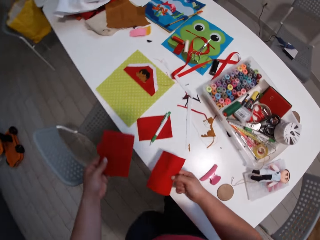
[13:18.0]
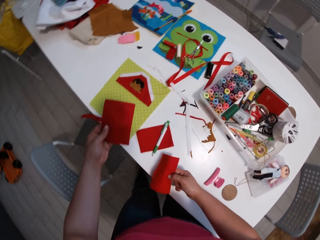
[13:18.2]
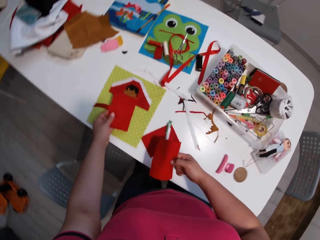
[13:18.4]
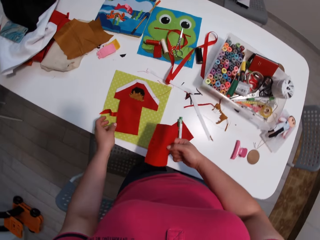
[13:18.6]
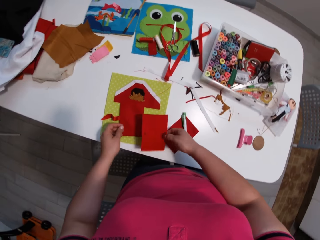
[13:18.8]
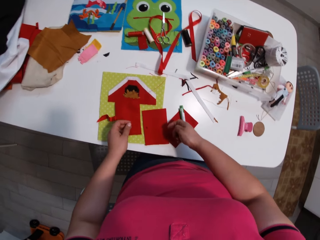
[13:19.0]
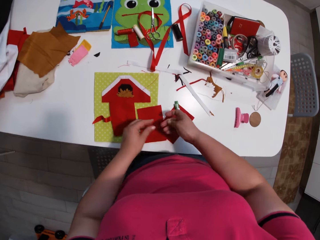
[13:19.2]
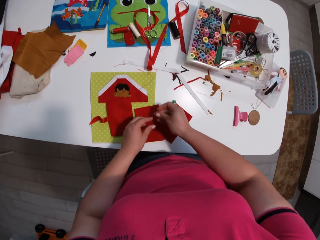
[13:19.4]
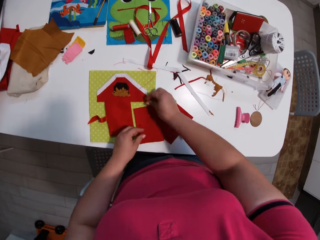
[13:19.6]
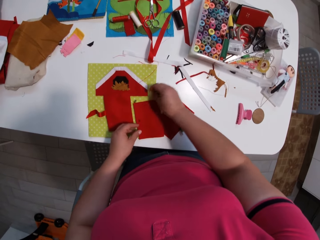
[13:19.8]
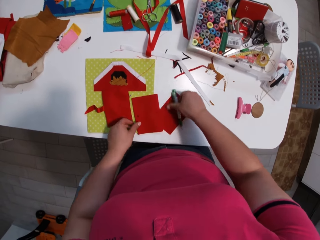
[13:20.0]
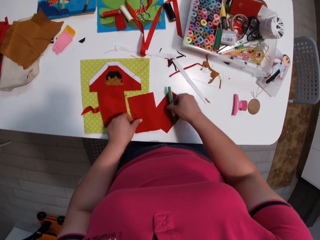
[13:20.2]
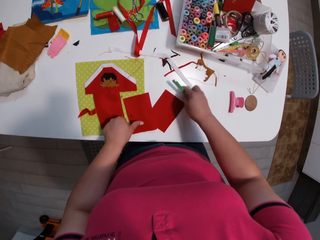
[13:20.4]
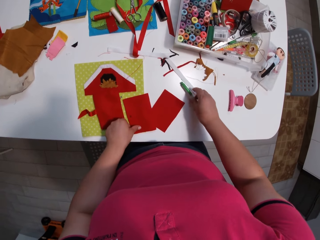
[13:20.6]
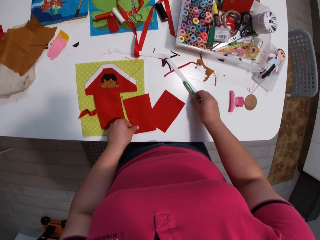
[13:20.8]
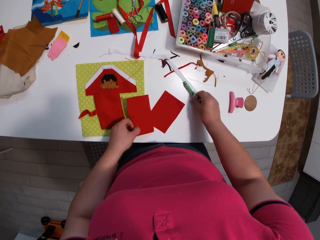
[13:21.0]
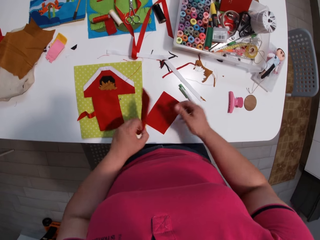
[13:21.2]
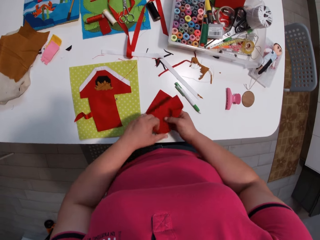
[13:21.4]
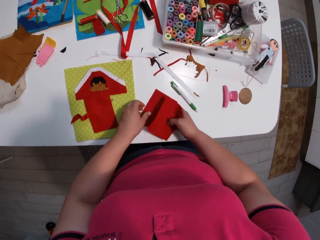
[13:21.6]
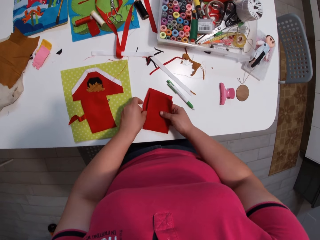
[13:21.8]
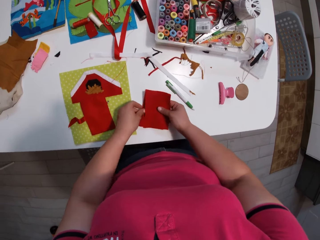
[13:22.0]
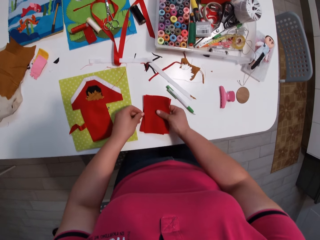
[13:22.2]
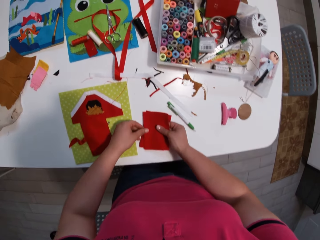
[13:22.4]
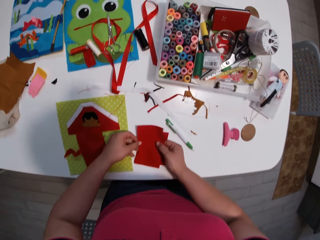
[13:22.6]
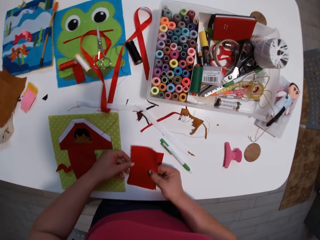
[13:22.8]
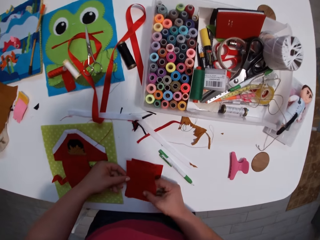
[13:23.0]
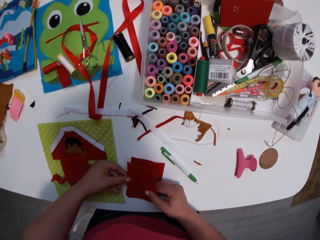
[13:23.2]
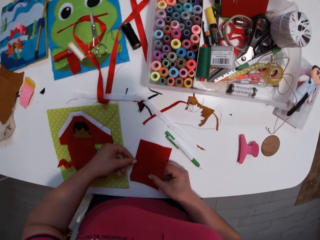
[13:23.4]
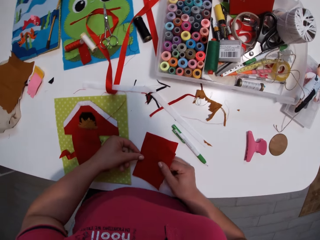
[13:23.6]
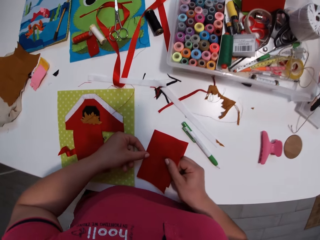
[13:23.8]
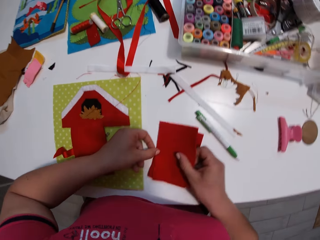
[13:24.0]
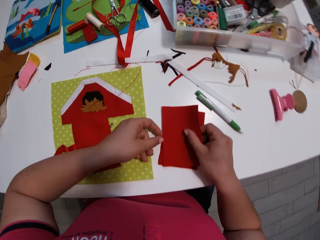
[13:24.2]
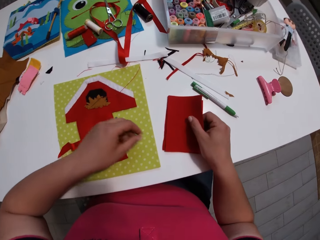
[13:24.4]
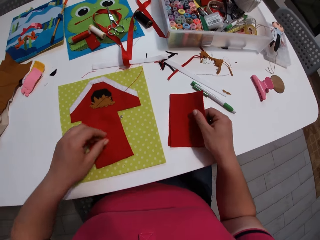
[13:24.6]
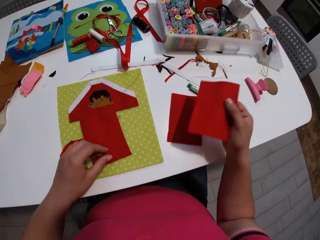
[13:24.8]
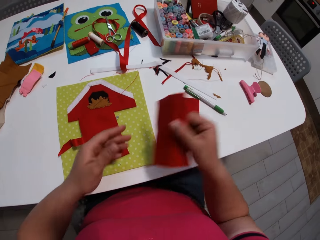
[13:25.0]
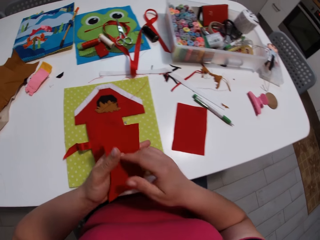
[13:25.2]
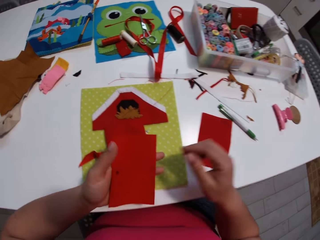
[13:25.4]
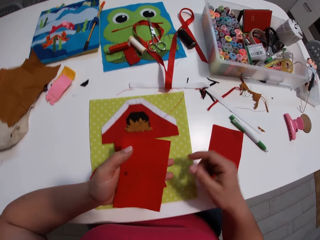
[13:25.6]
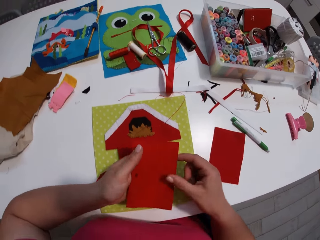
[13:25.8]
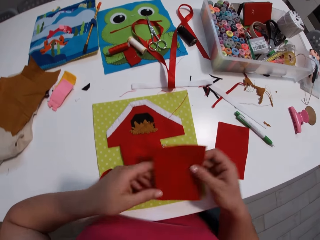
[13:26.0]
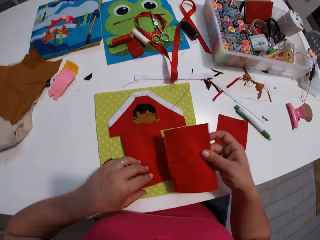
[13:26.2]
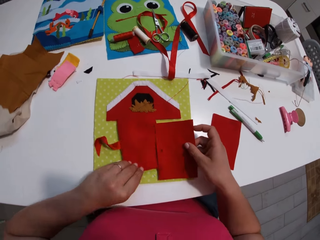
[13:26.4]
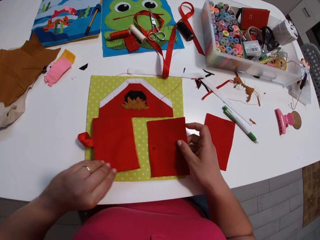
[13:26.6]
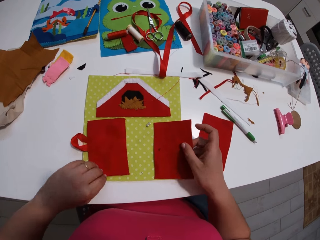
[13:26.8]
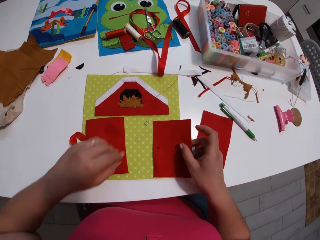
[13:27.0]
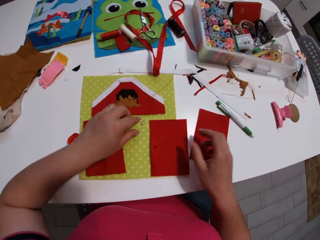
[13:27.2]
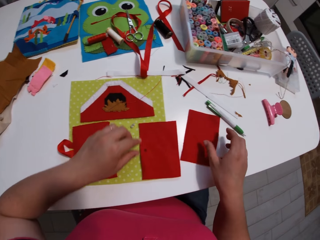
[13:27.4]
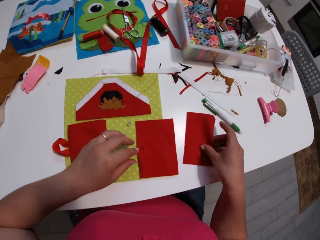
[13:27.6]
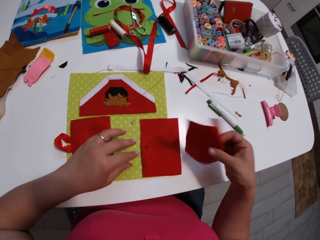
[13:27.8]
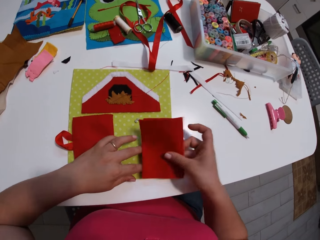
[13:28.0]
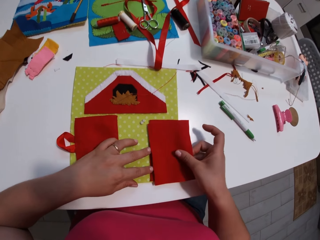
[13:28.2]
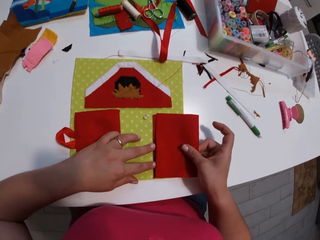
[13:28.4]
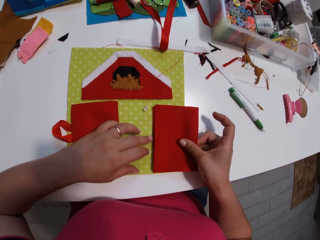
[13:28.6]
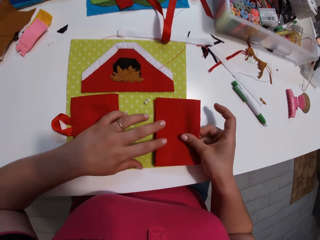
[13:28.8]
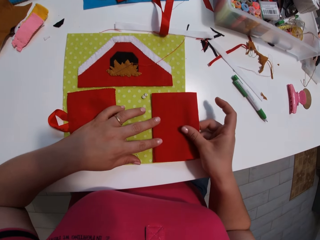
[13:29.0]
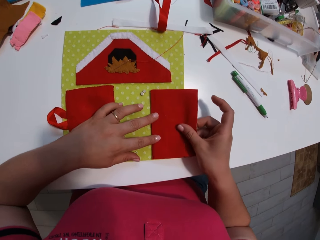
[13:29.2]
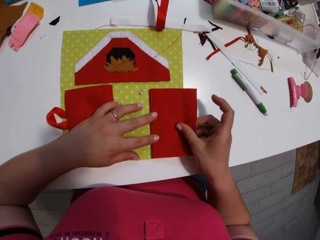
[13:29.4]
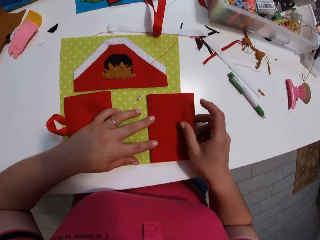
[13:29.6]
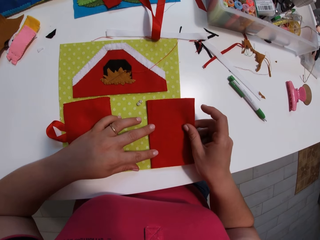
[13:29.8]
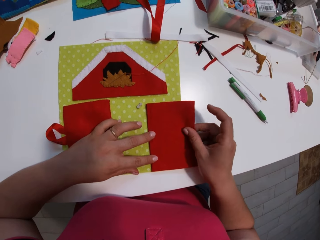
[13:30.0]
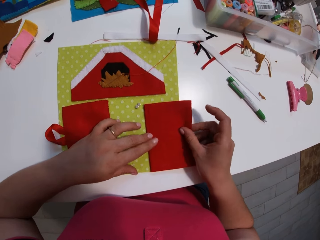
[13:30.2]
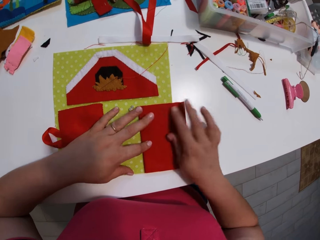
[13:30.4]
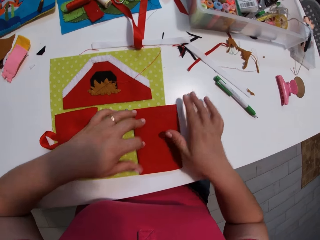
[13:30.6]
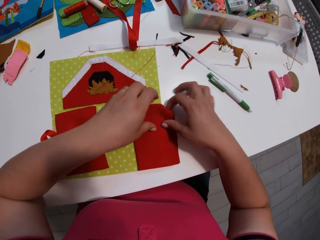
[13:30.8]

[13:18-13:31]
The camera wearer puts the fabrics on the hand craft base. They put metallic buttons on the table. They remove the fabrics from the hand craft base. They put the fabrics on the hand craft base. They pick a fabric. They put the fabrics on the hand craft base.

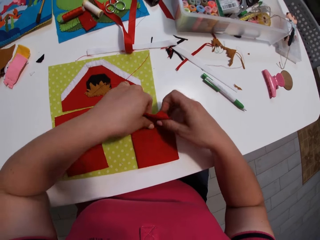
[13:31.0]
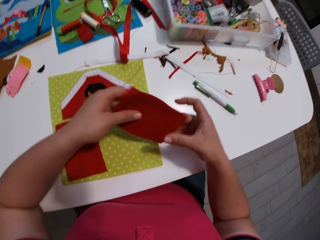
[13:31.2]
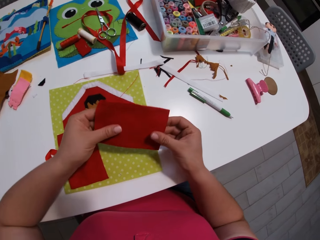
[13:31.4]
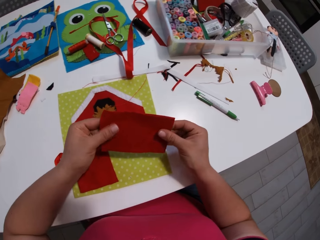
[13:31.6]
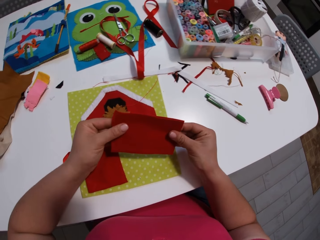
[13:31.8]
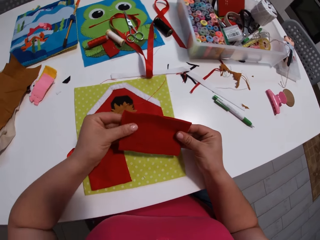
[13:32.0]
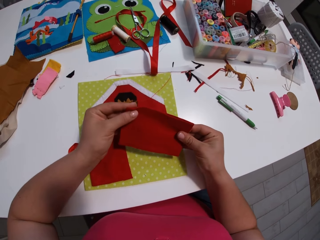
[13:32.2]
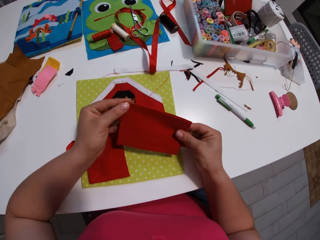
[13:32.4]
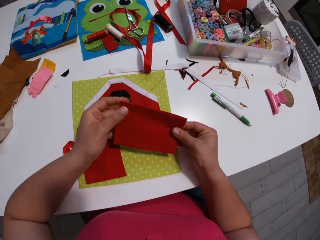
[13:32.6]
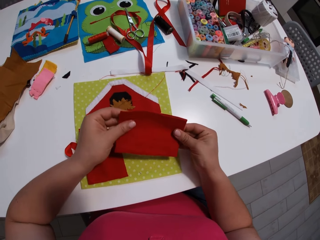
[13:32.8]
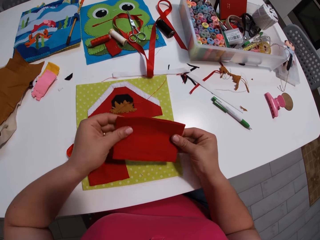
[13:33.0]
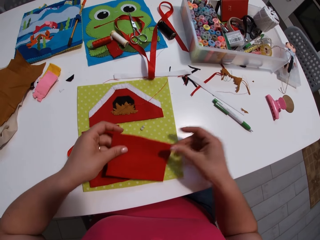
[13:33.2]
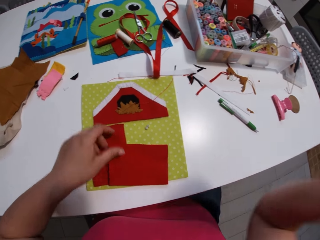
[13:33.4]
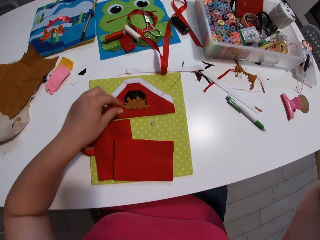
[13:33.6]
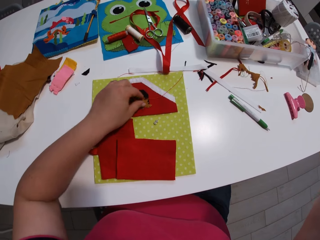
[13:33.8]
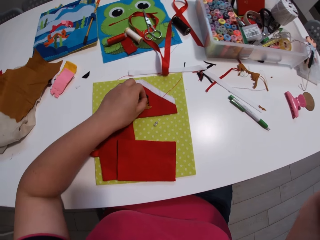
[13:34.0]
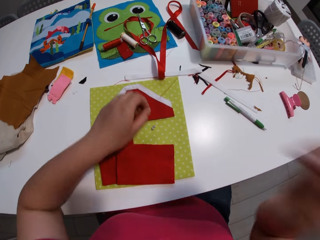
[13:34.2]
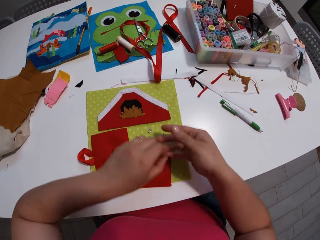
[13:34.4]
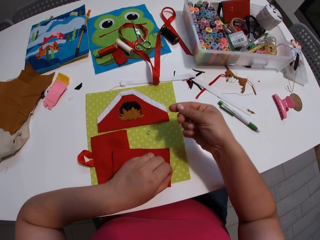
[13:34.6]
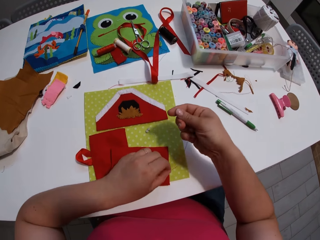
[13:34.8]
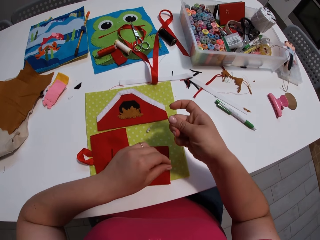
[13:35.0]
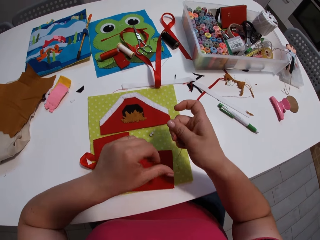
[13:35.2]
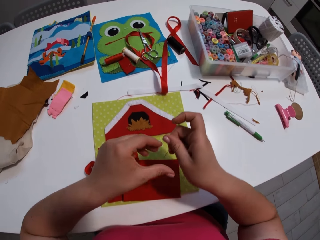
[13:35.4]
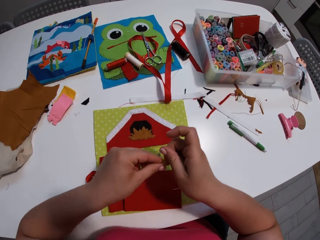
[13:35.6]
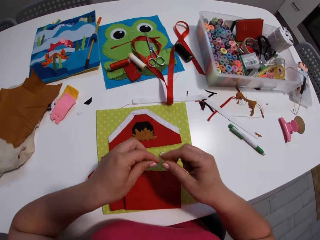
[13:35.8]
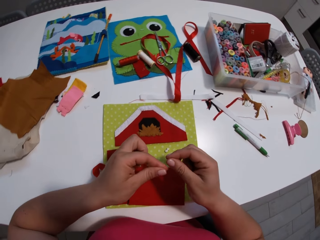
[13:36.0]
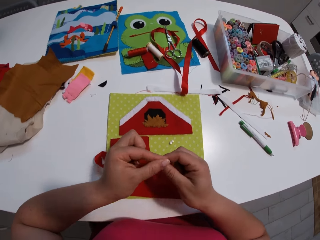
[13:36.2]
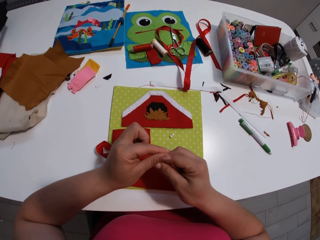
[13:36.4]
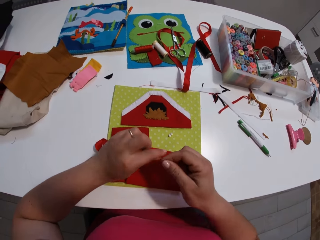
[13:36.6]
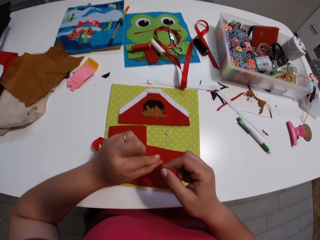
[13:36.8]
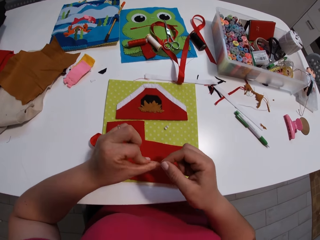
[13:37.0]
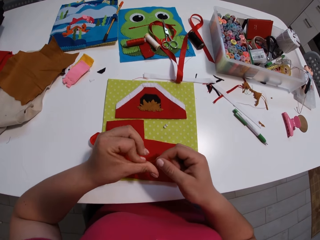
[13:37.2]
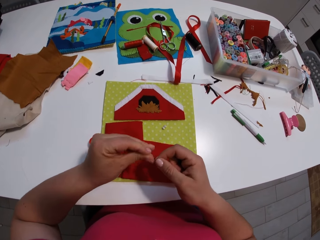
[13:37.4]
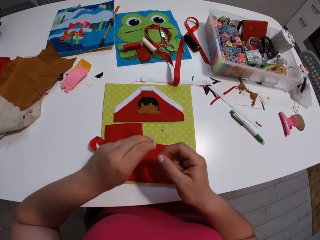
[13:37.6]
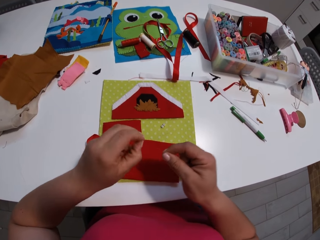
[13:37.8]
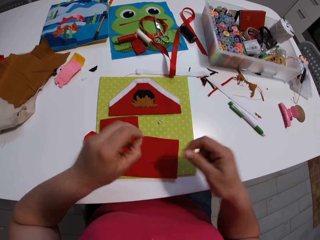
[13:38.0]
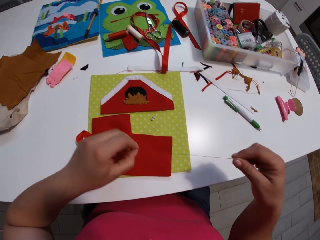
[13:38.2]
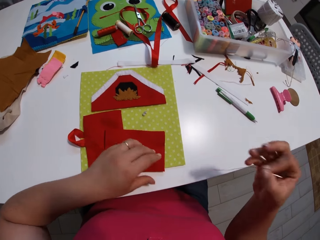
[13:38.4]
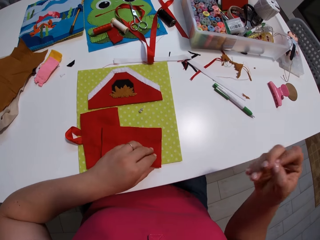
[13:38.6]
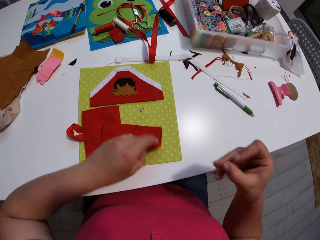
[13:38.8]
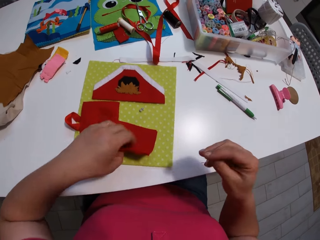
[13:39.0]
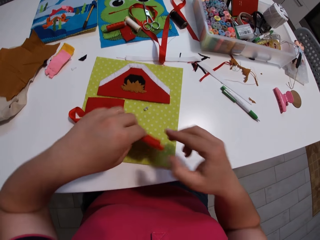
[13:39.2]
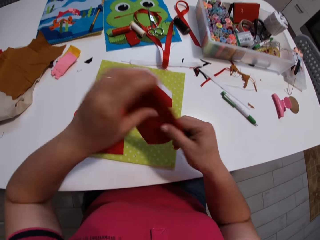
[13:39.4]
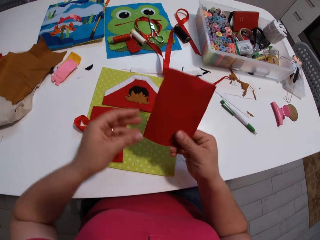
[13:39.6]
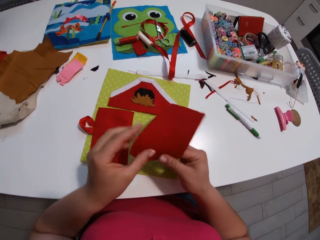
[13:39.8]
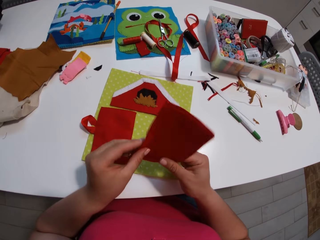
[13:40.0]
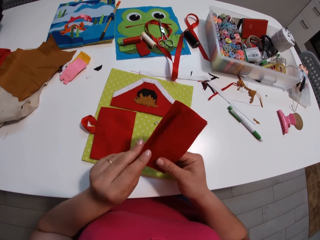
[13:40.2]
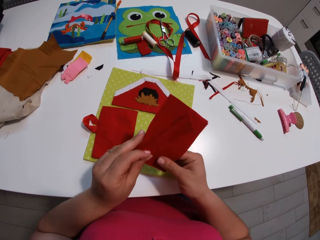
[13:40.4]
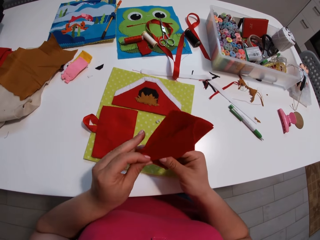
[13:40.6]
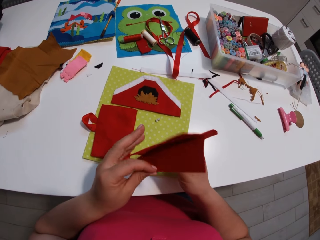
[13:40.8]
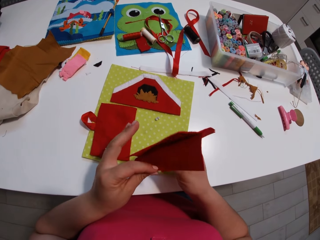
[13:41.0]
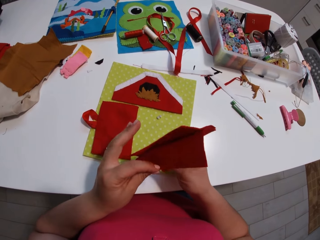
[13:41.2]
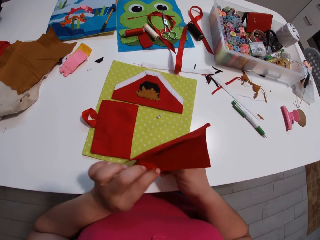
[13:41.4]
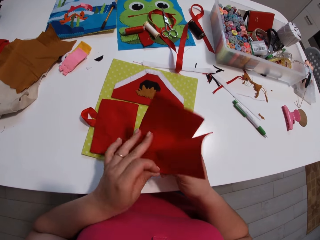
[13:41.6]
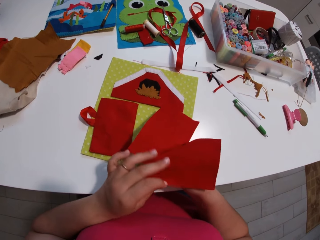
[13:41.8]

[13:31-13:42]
The camera wearer removes the fabrics from the hand craft base. They pick a needle. They pick a thread. They put the fabrics on the hand craft base. They tie a knot on the thread. They pick the fabric.
